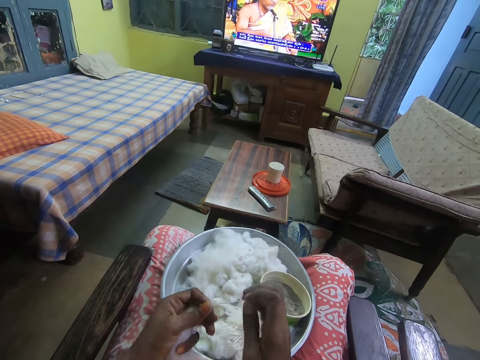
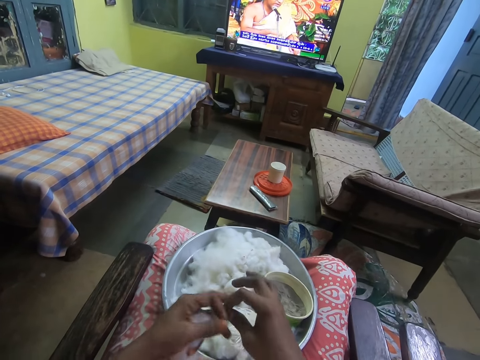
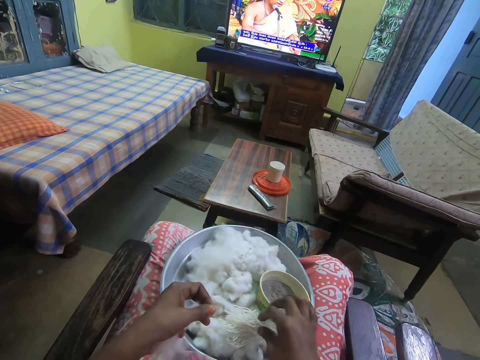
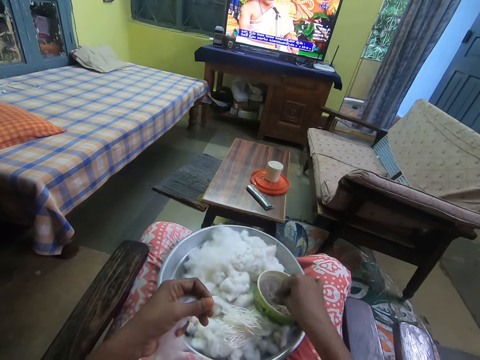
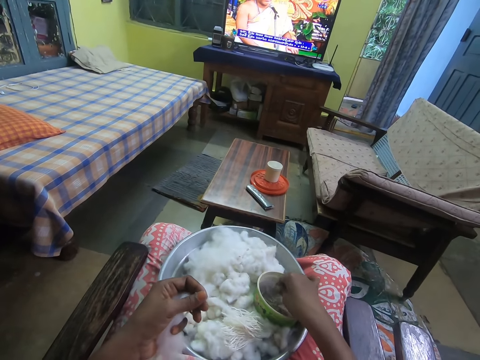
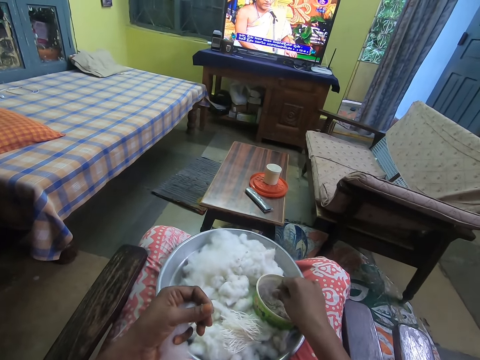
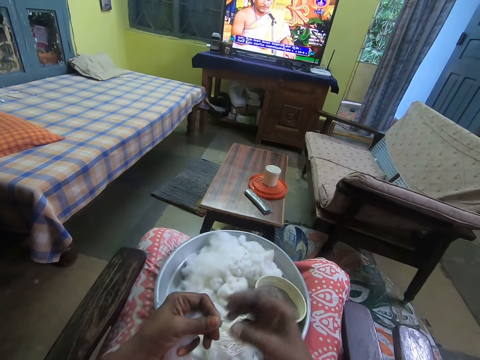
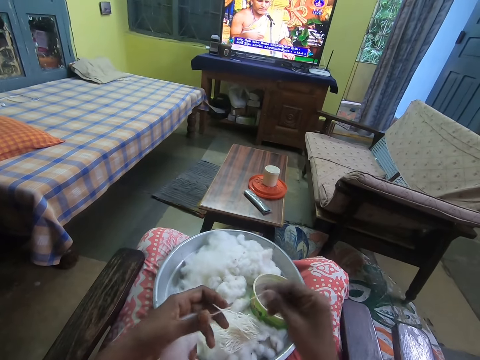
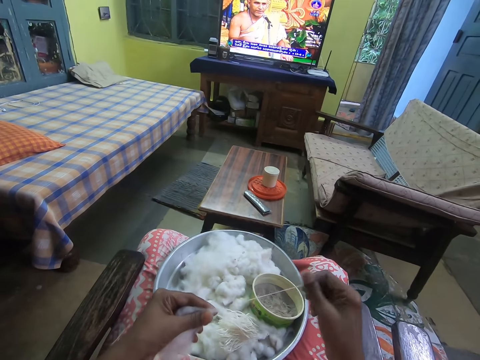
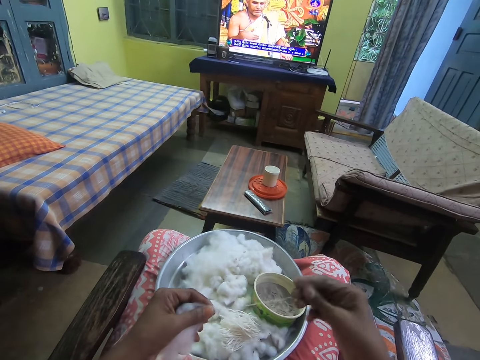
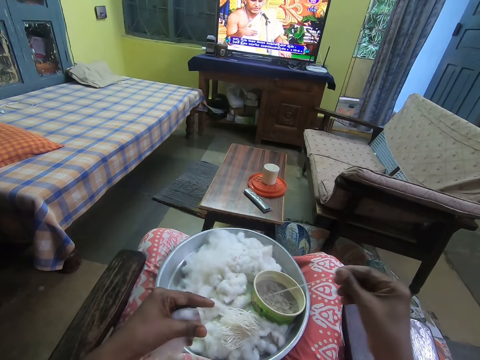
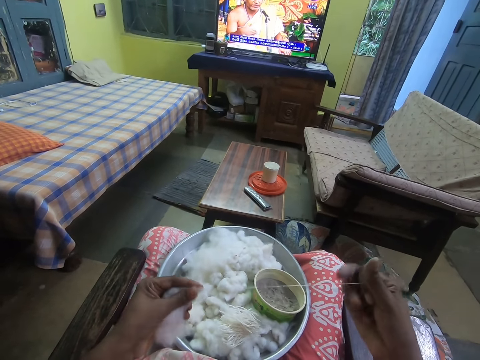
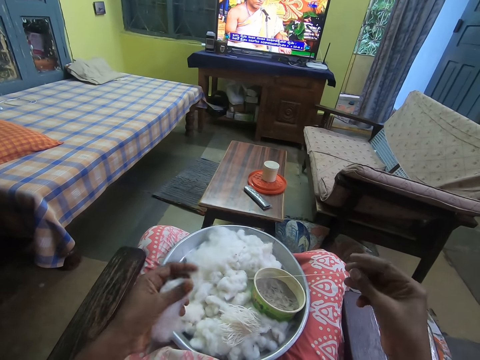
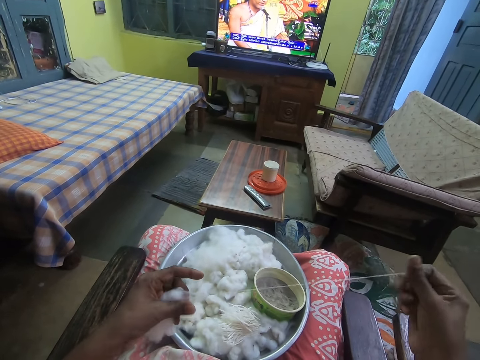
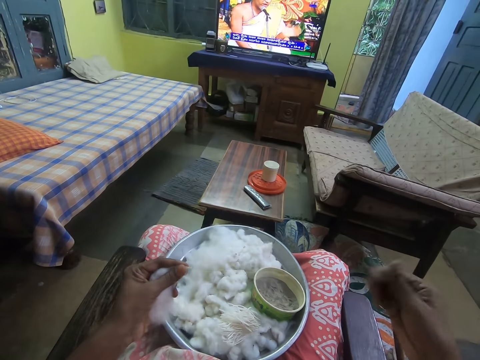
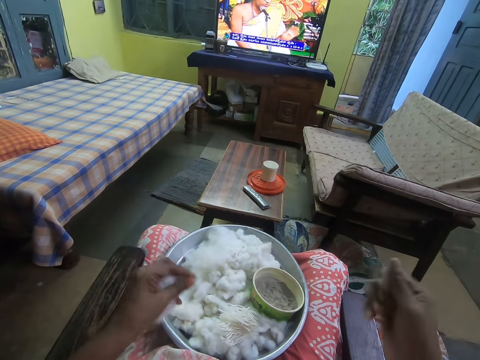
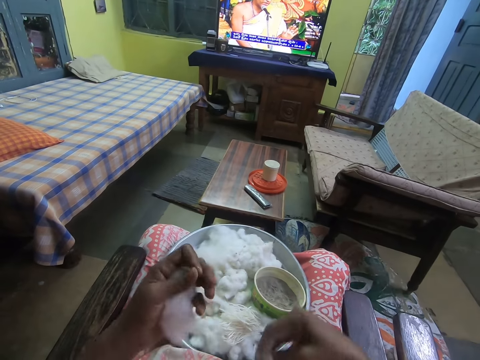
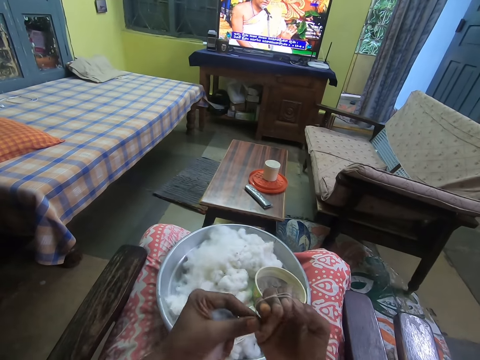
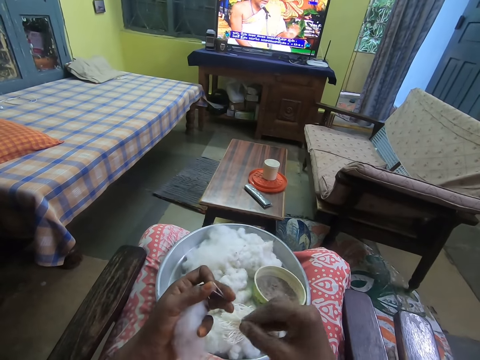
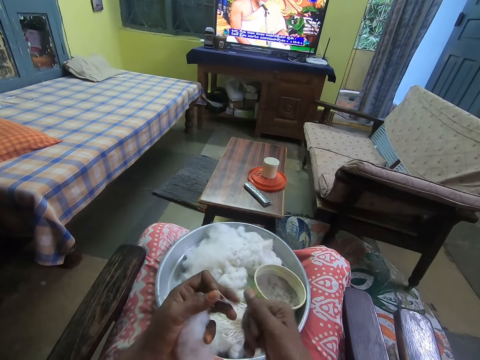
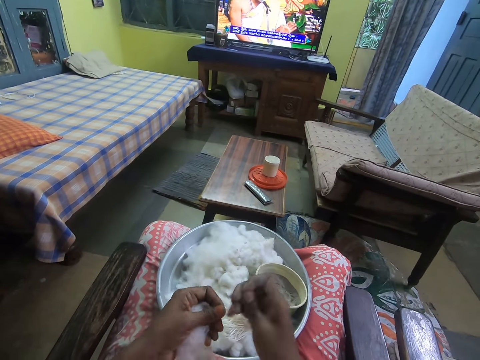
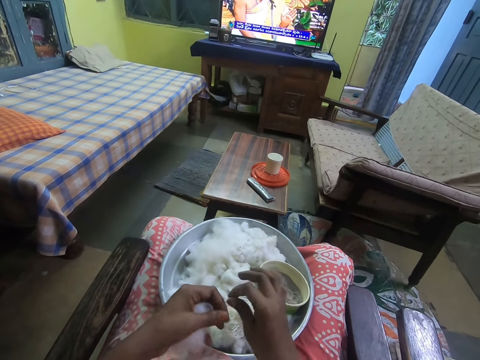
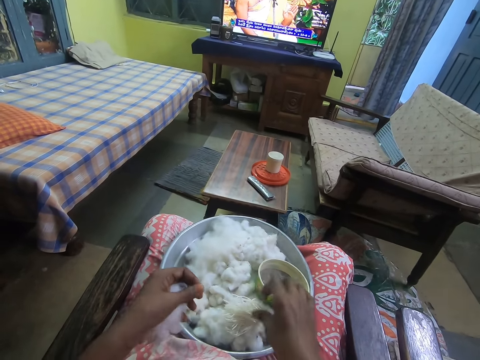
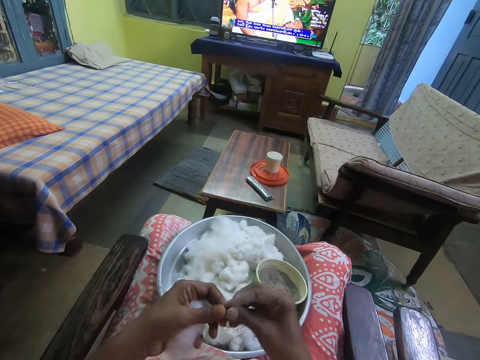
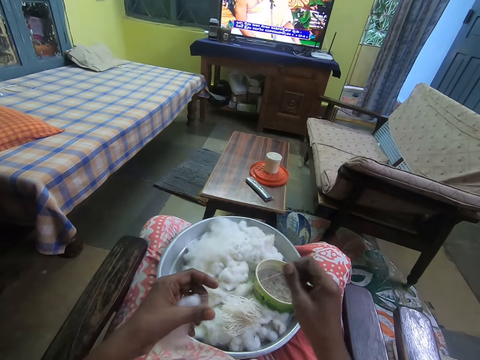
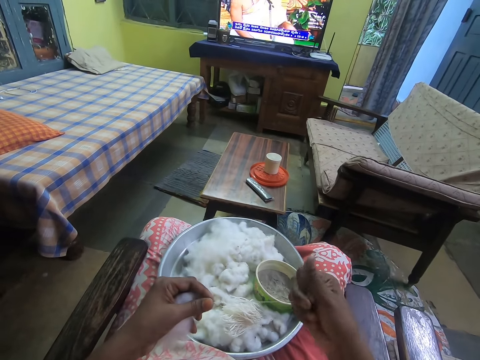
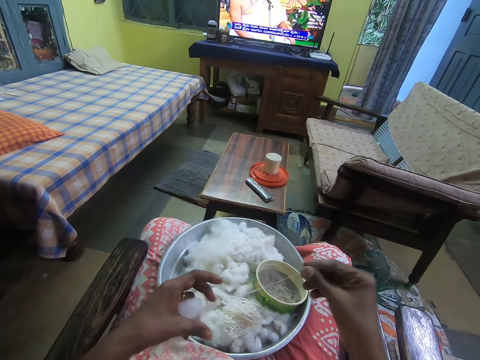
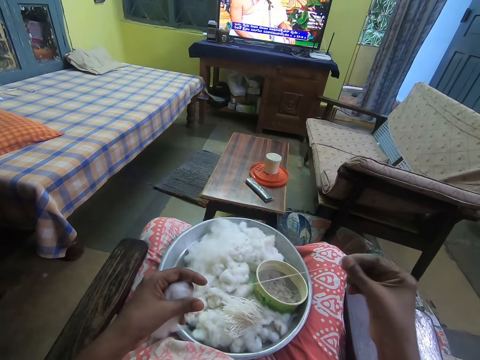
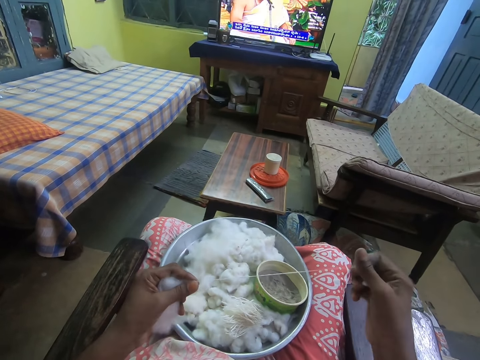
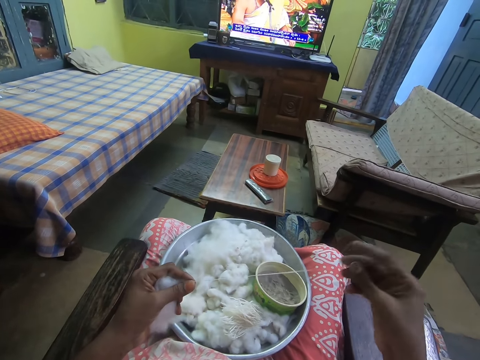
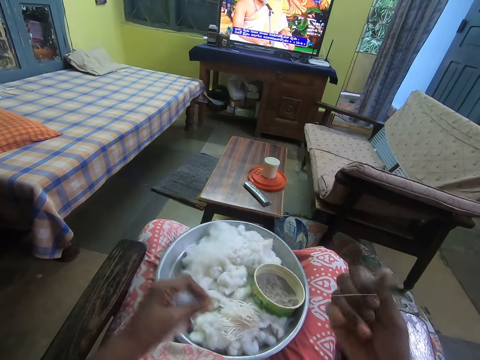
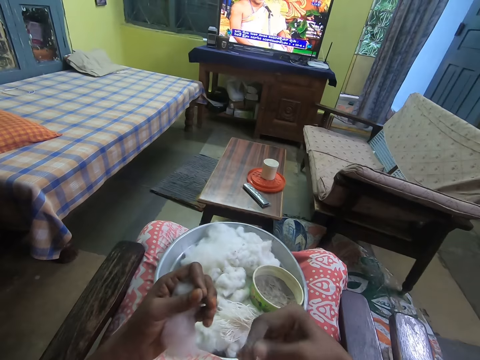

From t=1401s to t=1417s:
The camera wearer drops the yarn in her right hand on the tray. She rubs her right hand in the plate of sand in the tray on her legs. She dips her fingers in a bowl and lubricates her fingers. She plies the yarn from the wool in her left hand with her right hand. She pulls a string from cotton. She drops the yarn in her right hand on the tray. She plies the yarn from the wool in her left hand with her right hand.

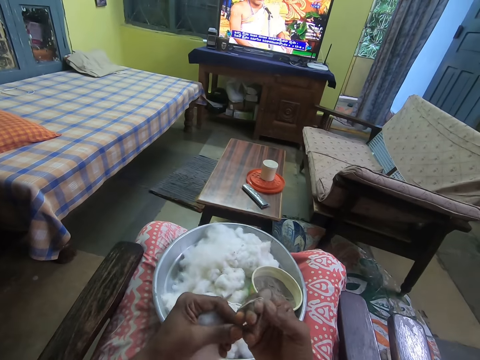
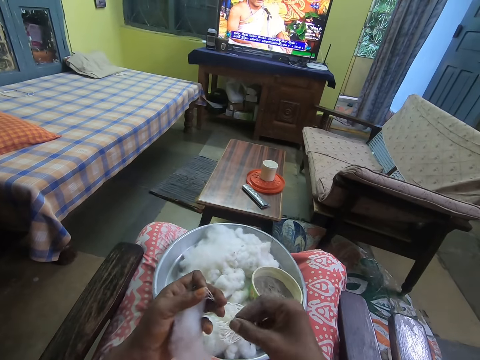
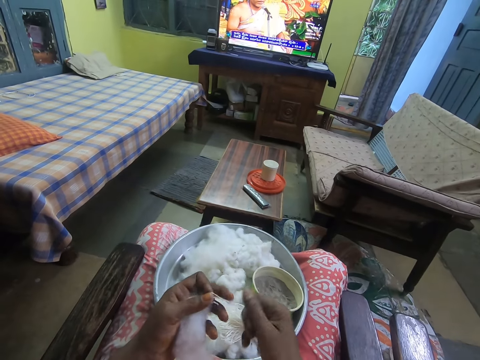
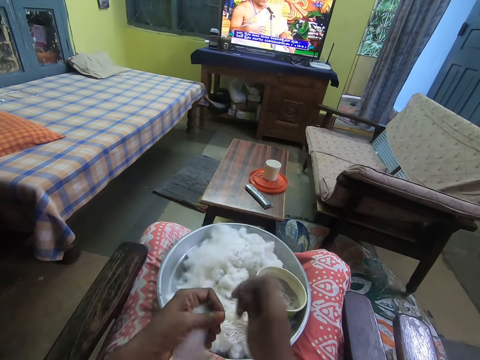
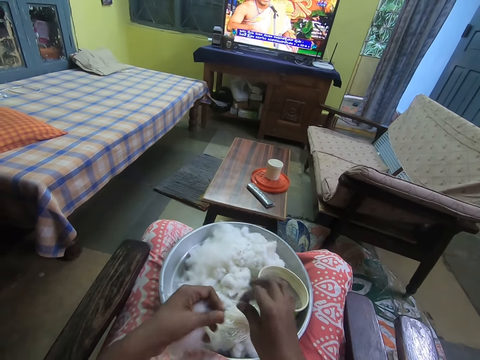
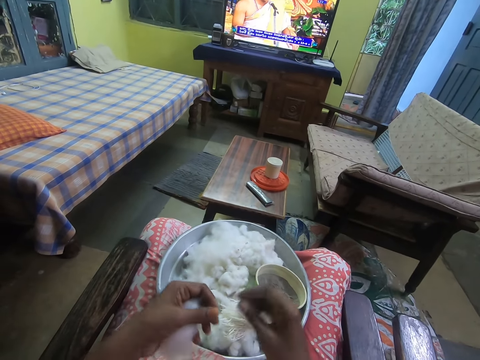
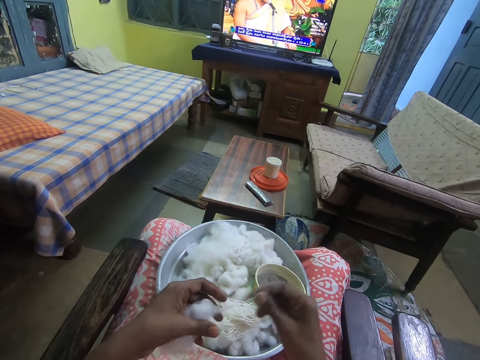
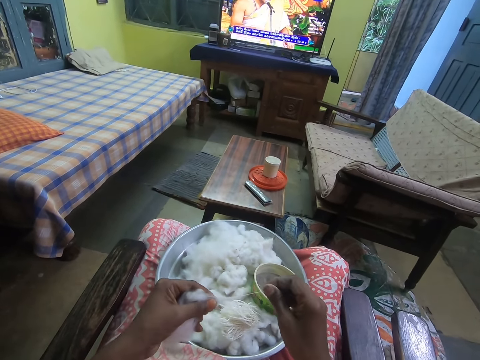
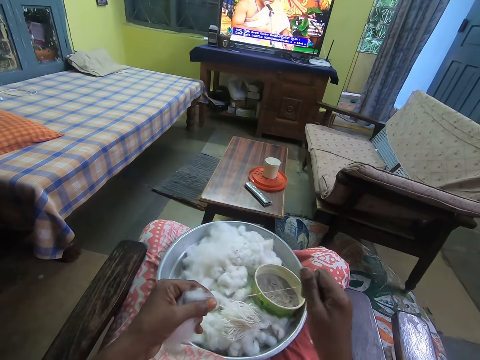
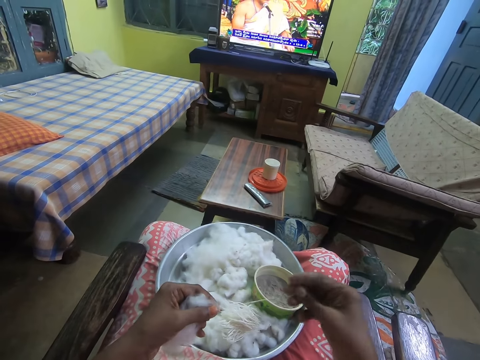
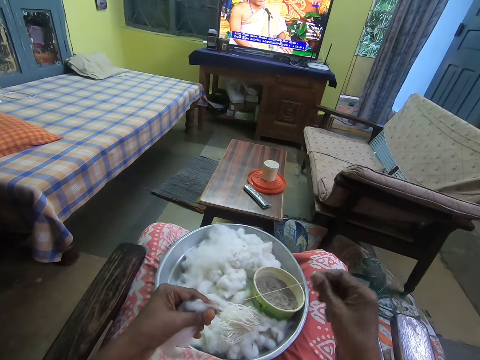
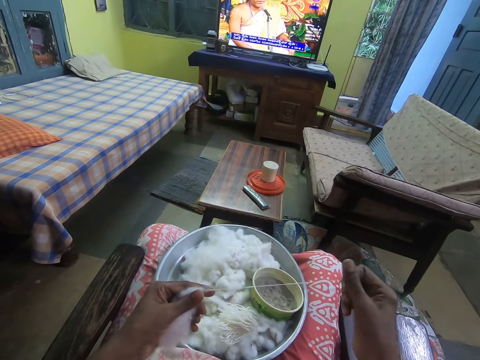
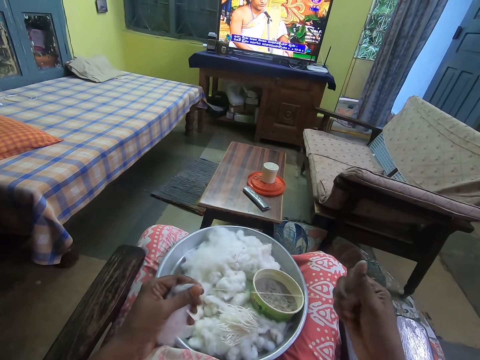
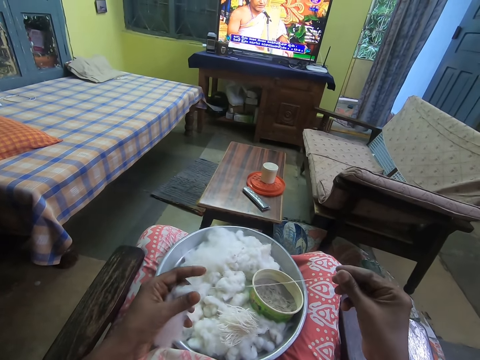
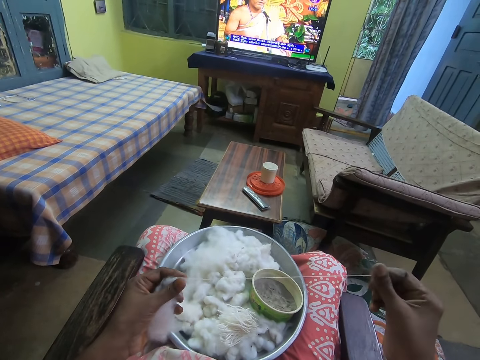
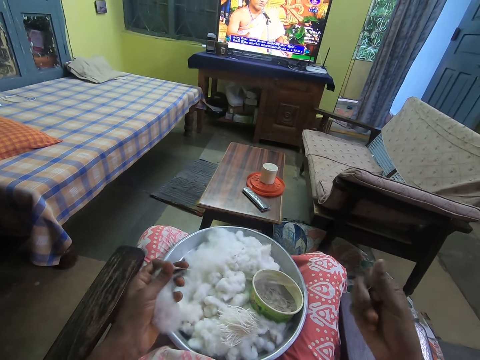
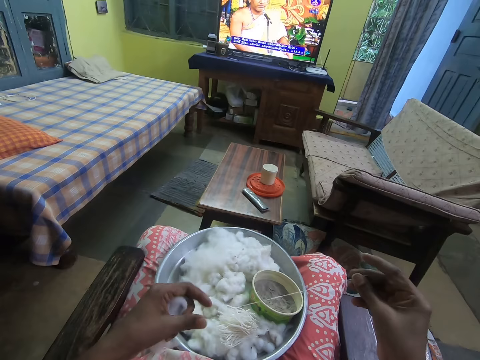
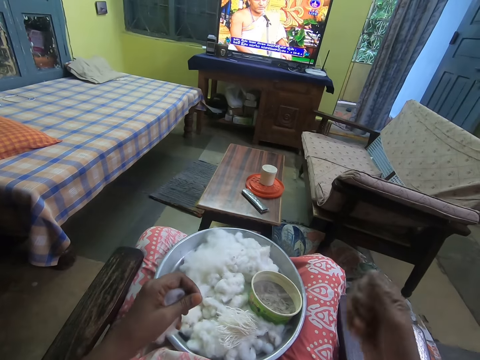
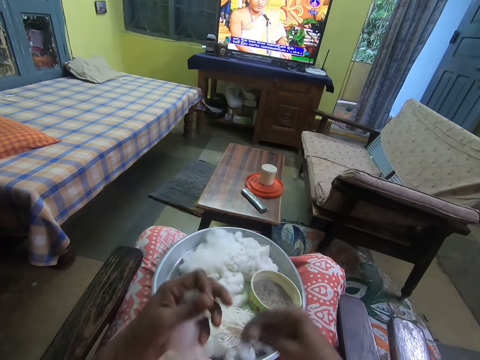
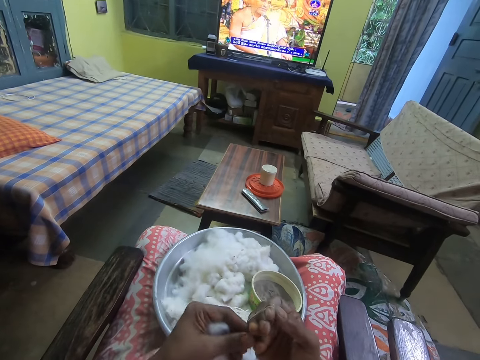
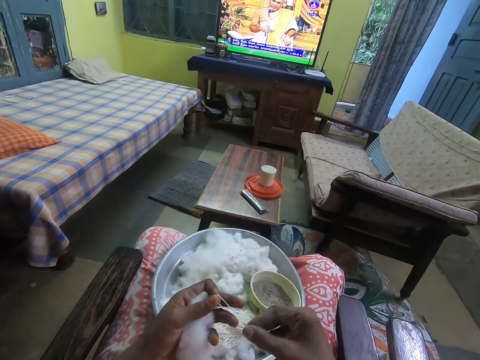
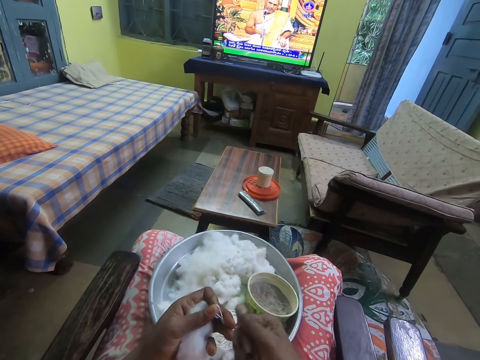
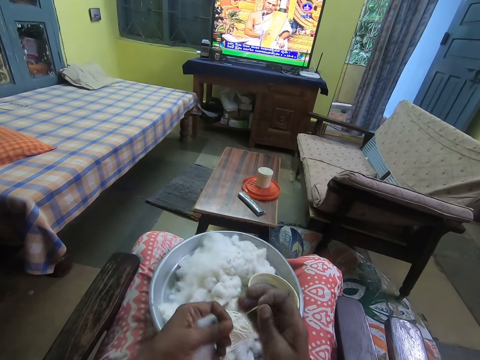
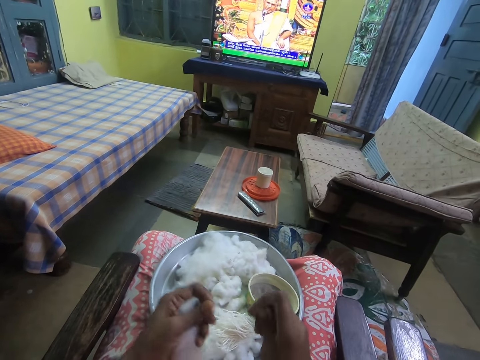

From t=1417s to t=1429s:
The camera wearer drops the yarn in her right hand on the tray. She plies the yarn from the wool in her left hand with her right hand.
